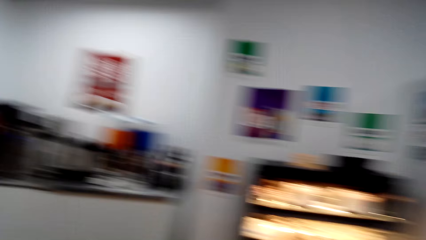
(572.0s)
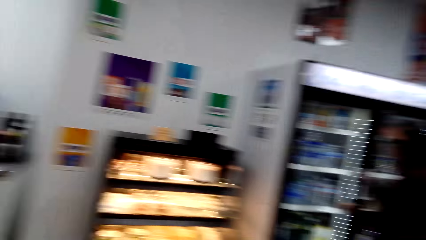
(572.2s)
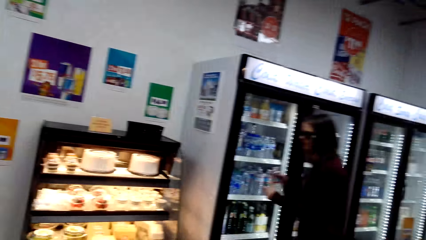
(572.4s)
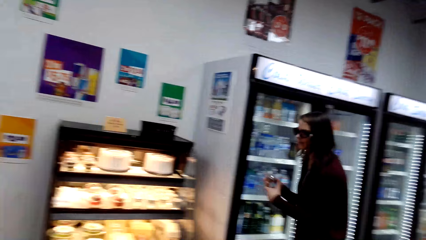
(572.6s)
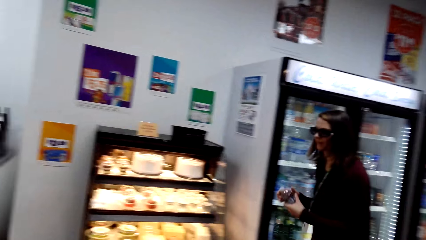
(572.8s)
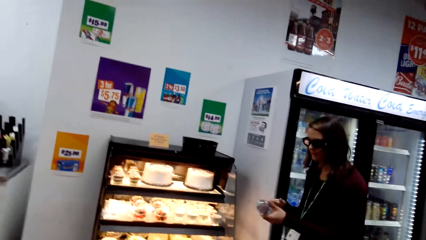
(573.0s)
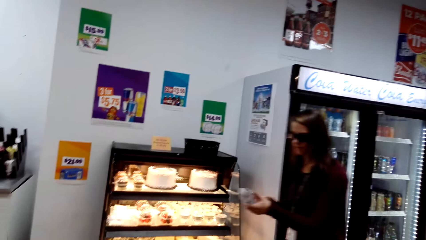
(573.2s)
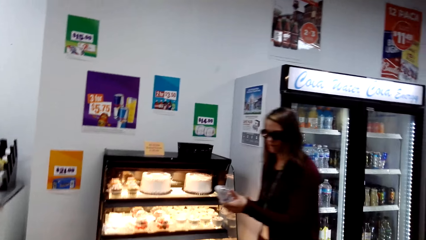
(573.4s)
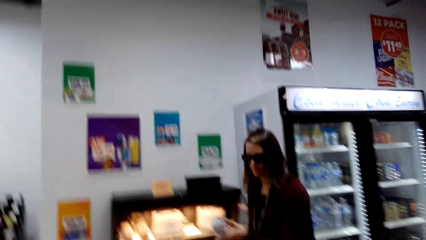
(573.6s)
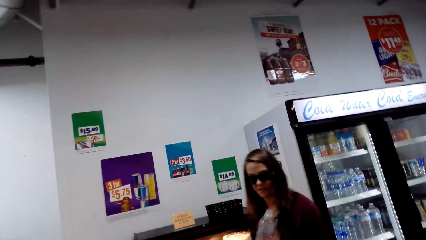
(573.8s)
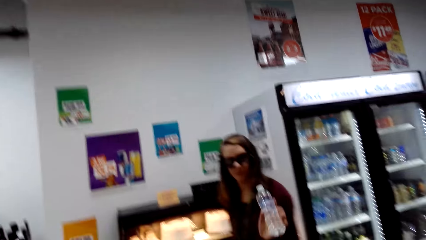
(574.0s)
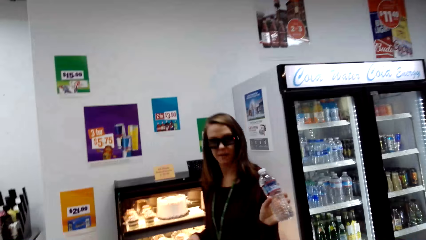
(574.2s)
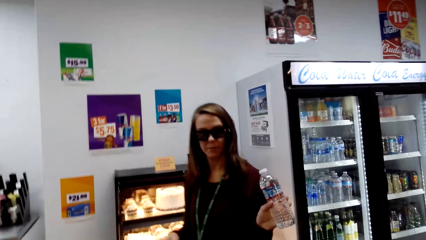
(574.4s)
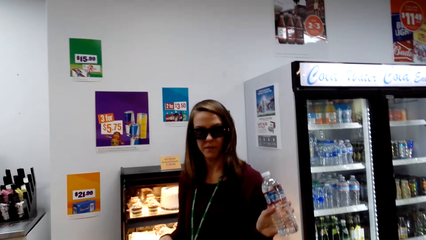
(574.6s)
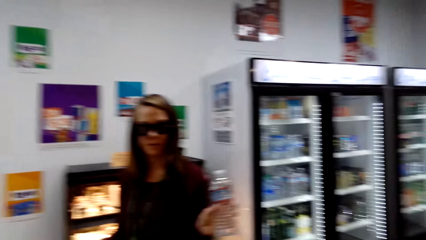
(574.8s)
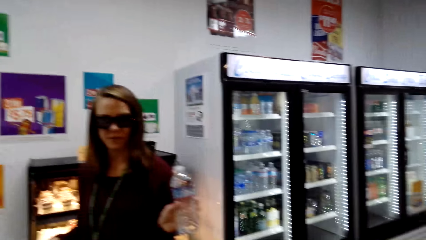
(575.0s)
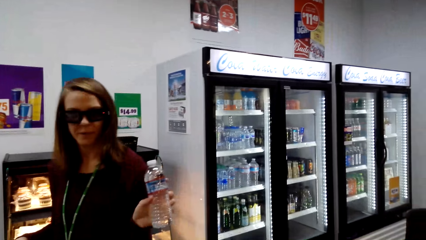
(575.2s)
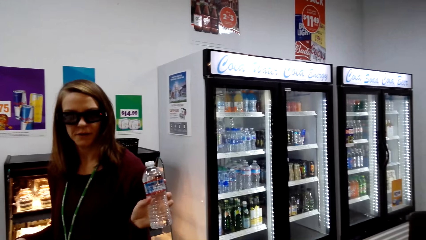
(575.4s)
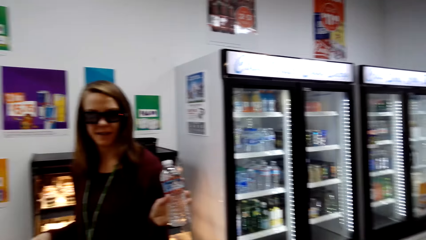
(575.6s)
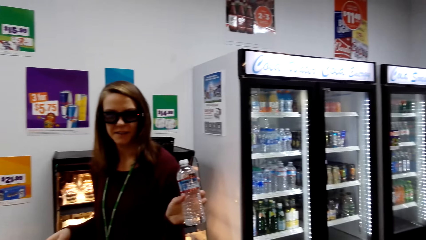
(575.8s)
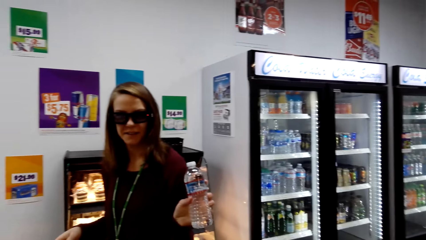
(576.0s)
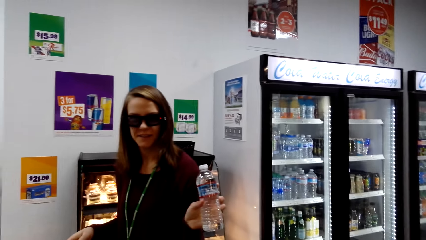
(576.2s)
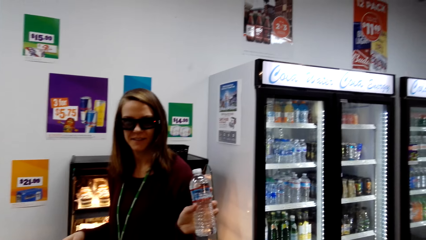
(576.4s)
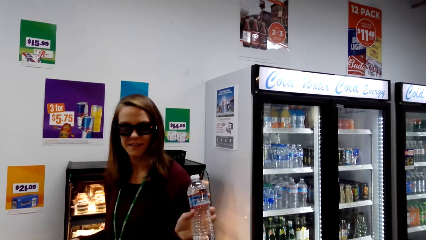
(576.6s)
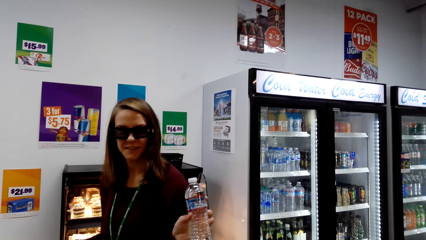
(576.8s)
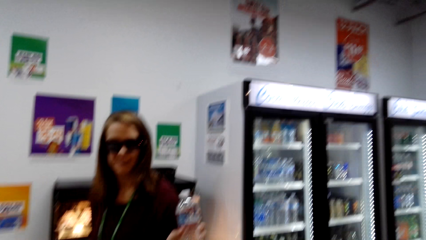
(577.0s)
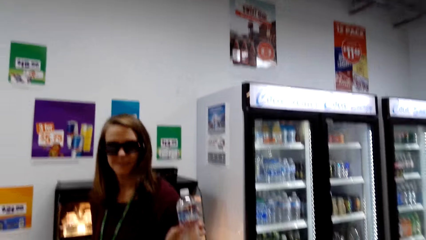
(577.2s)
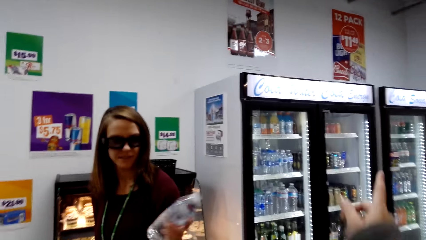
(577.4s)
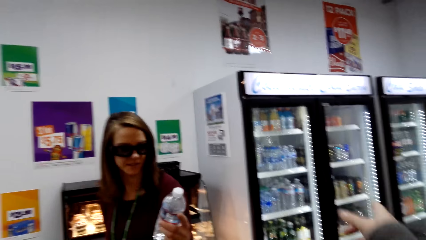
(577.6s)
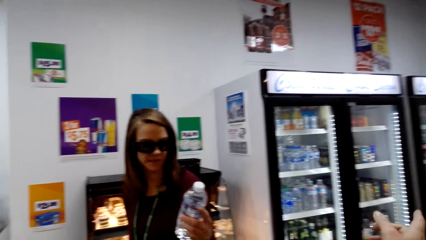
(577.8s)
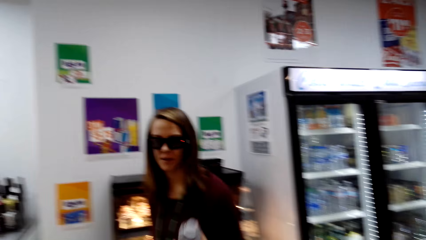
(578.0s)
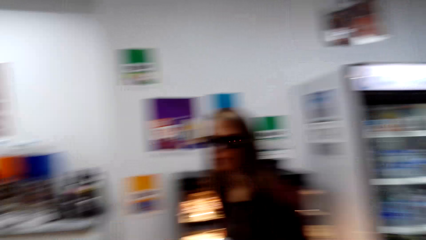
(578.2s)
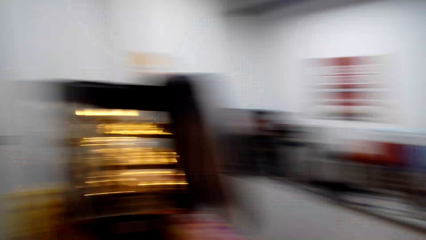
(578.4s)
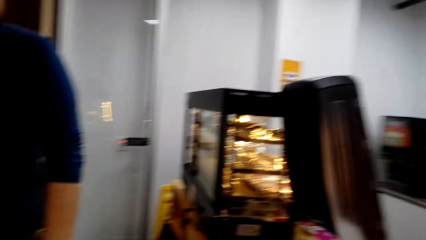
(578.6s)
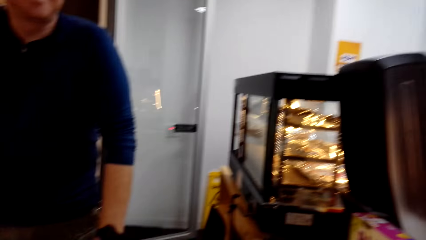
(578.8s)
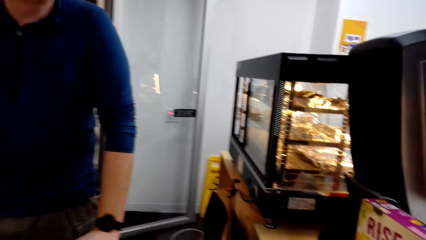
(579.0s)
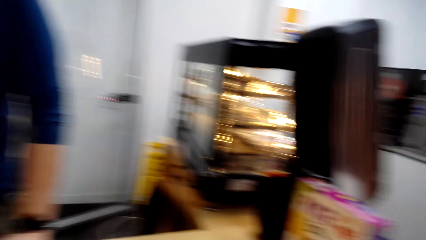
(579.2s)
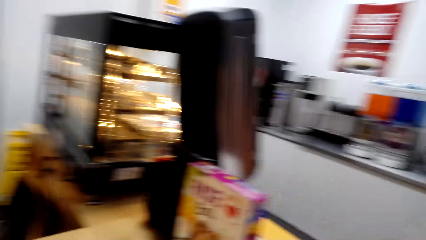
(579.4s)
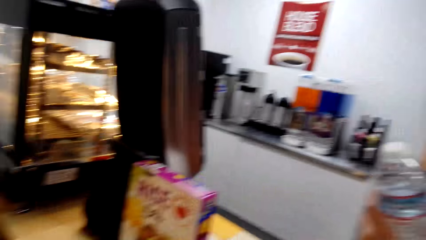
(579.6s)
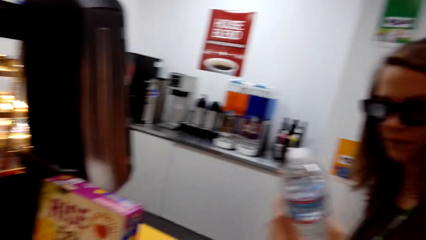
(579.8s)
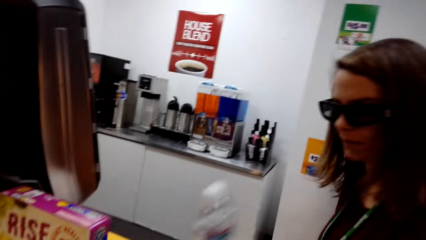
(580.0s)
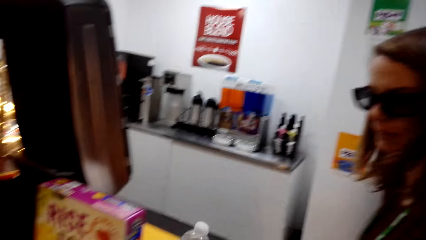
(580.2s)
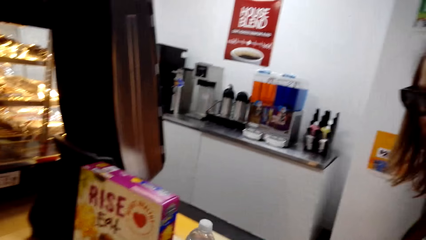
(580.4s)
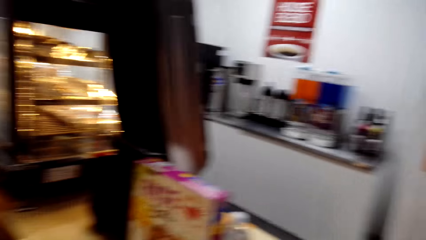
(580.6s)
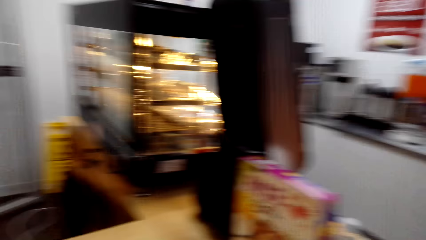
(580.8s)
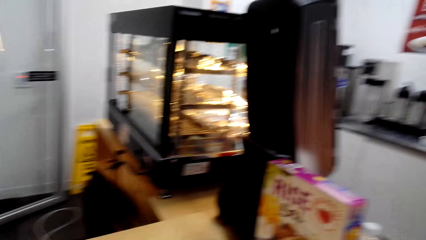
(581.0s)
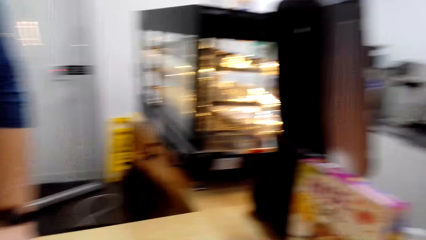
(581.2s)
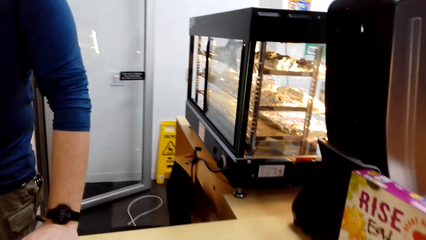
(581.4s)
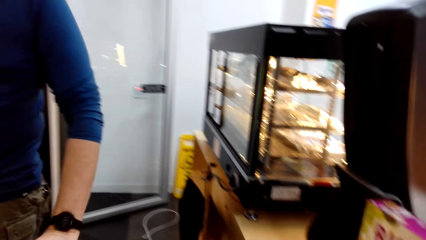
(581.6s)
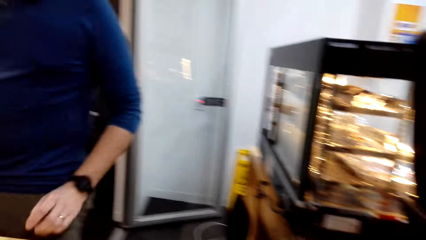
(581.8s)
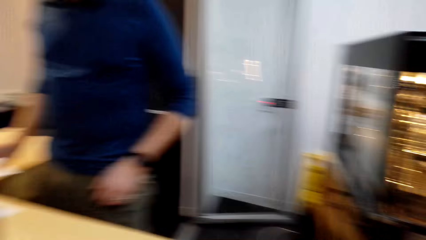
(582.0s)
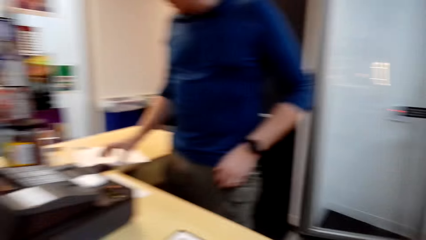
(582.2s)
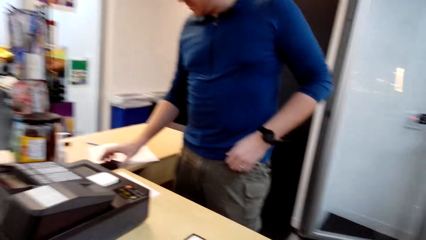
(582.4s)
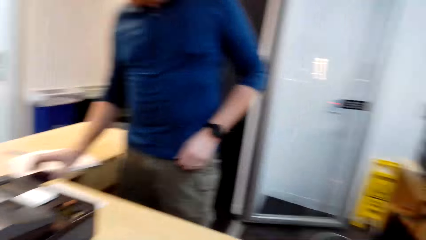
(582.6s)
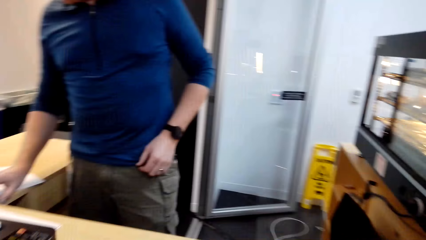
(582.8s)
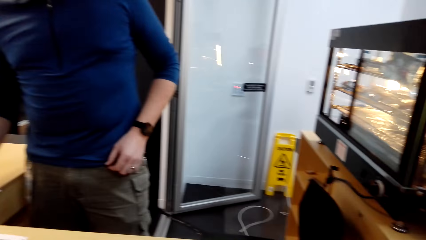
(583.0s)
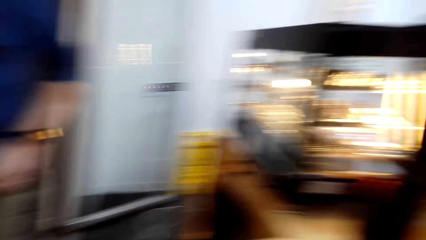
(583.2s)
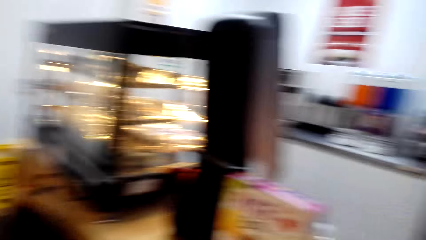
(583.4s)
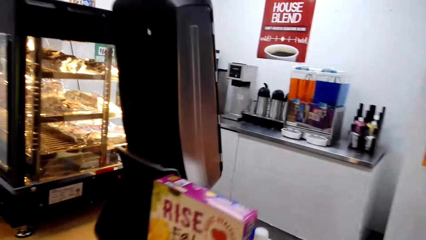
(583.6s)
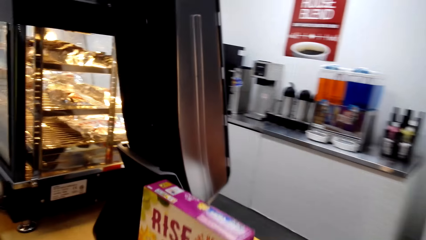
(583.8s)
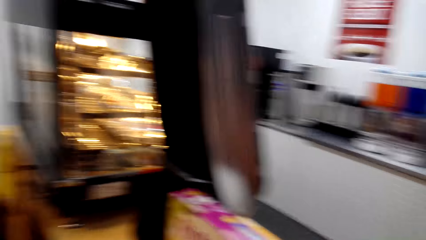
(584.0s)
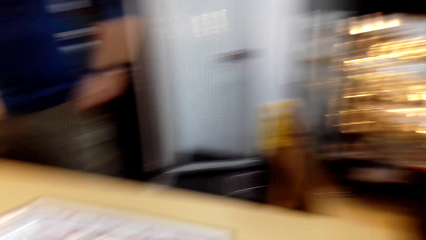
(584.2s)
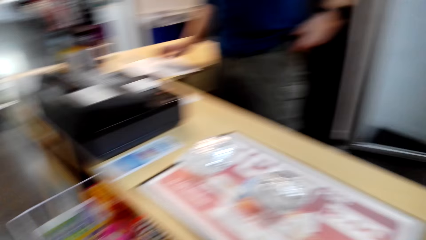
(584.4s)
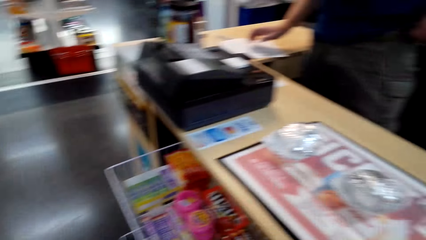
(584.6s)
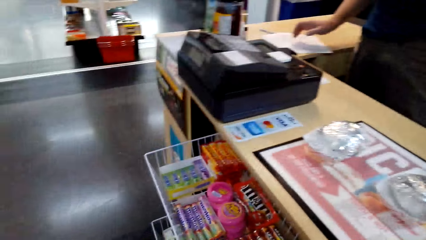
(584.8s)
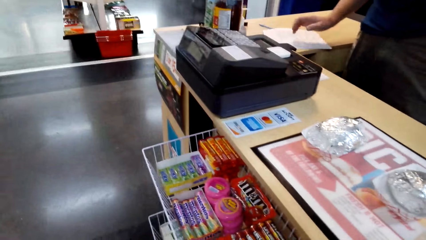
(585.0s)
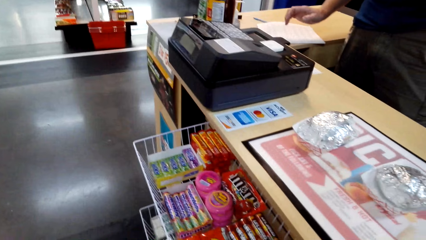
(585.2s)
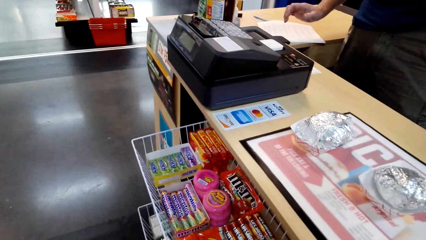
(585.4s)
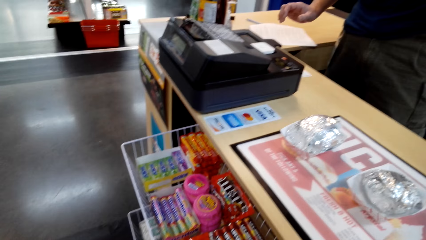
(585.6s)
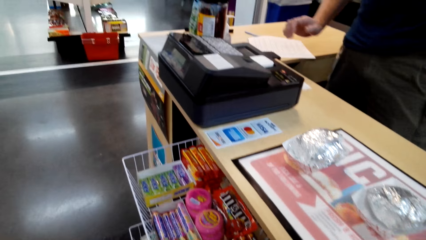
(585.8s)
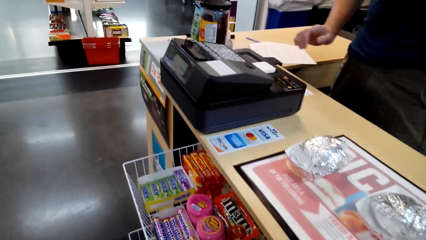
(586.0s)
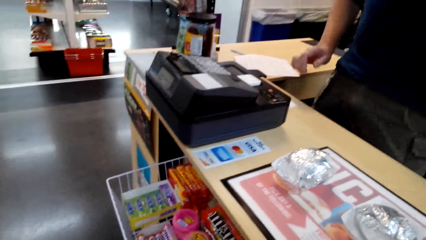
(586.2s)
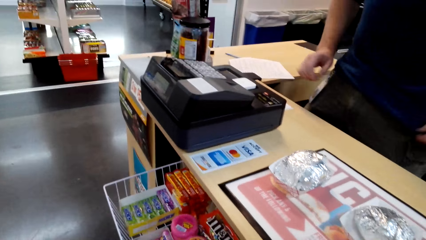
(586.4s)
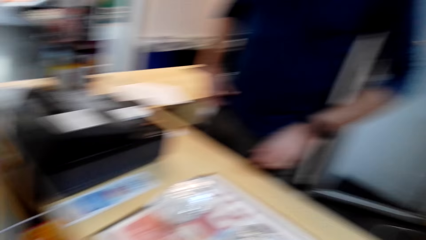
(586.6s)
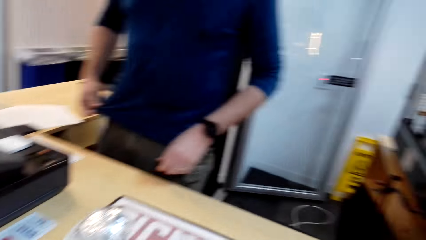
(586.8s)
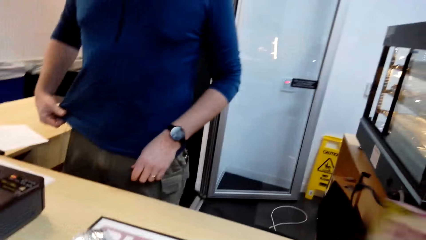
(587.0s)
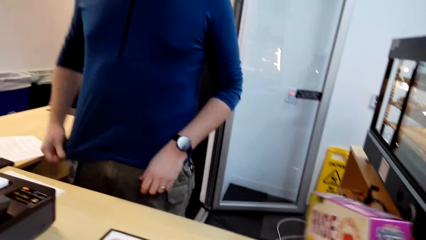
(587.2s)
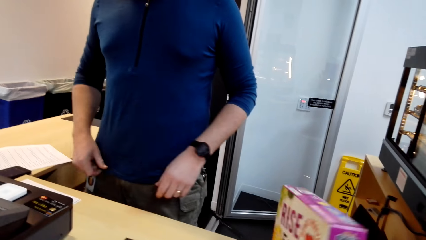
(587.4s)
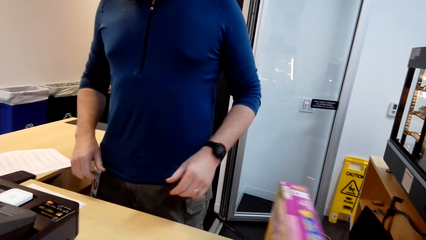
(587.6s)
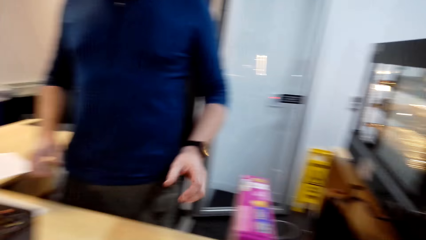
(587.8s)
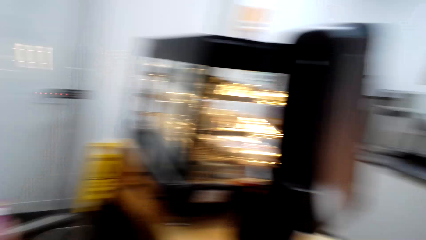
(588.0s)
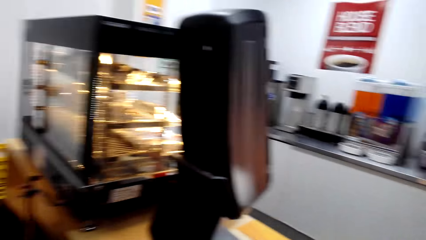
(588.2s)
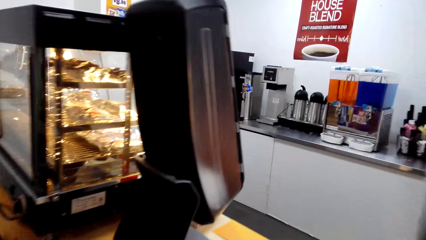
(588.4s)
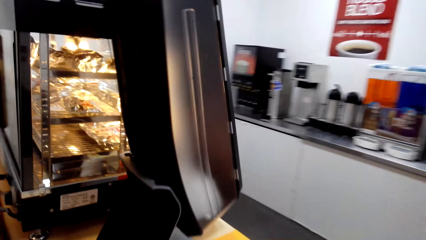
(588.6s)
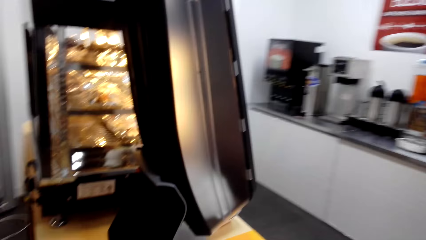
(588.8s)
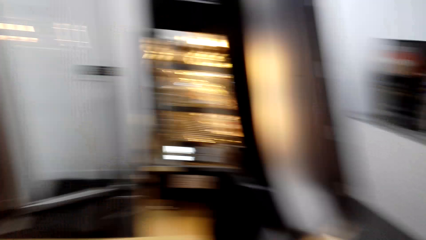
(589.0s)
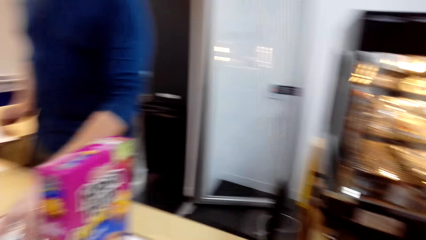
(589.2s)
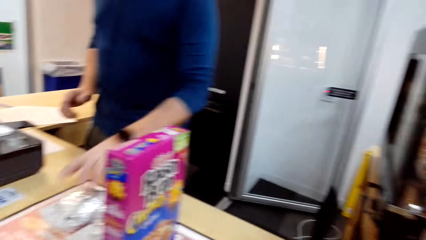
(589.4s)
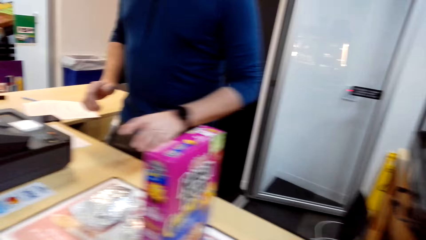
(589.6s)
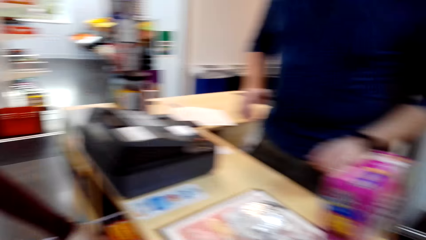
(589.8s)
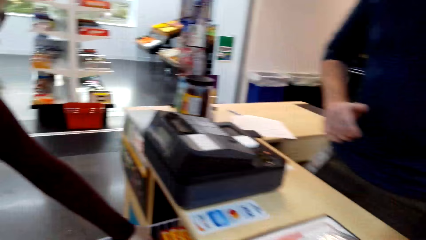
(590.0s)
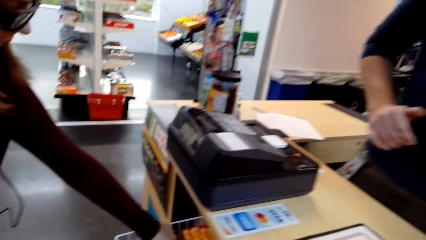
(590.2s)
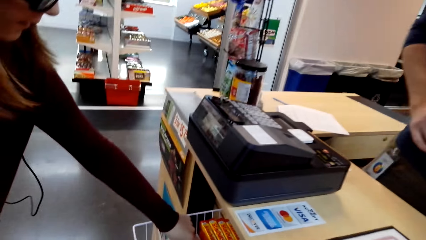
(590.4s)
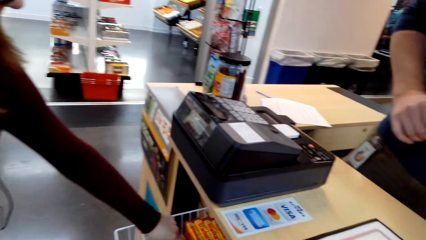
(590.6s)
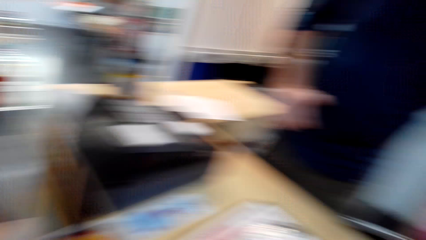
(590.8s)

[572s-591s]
A person shows a drink to the camera wearer. The person places the drink in the counter. The person places a box in the counter.
